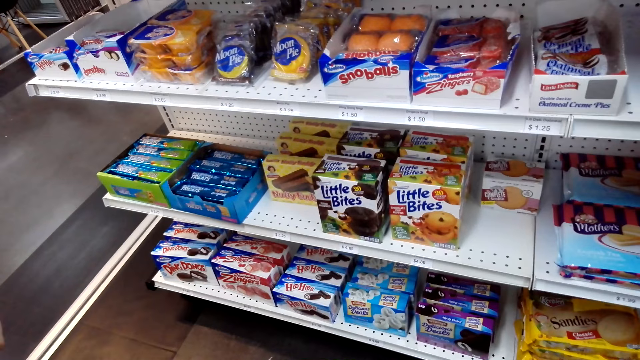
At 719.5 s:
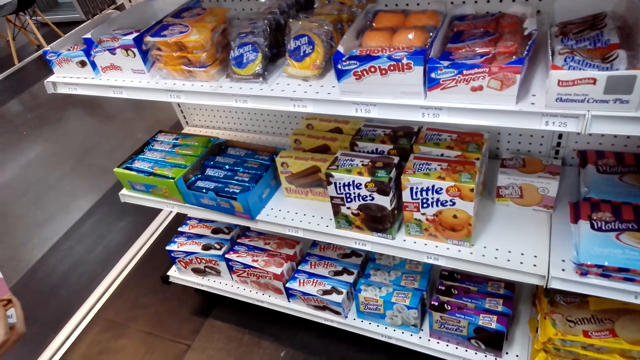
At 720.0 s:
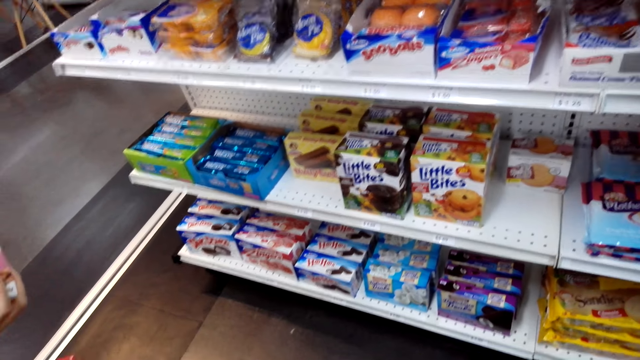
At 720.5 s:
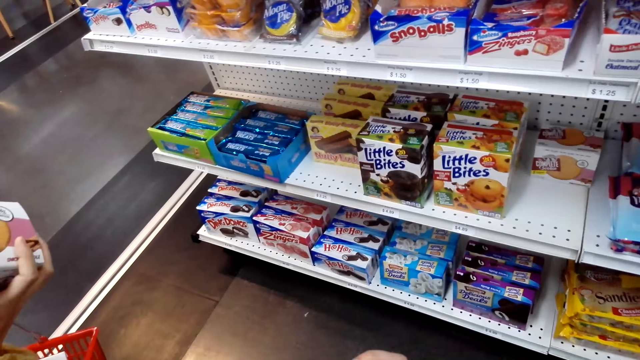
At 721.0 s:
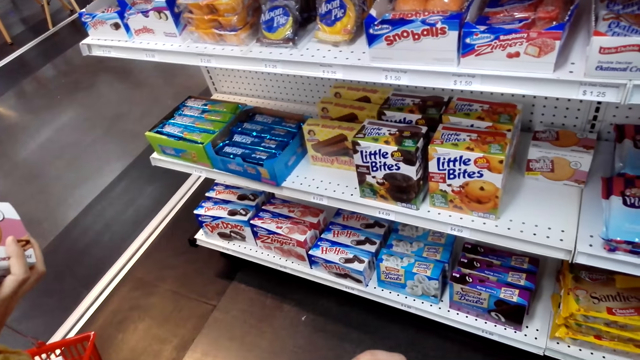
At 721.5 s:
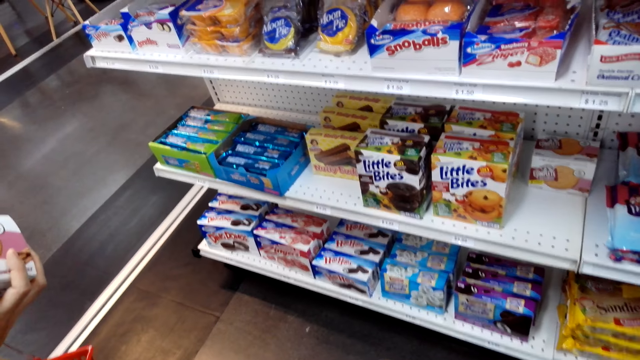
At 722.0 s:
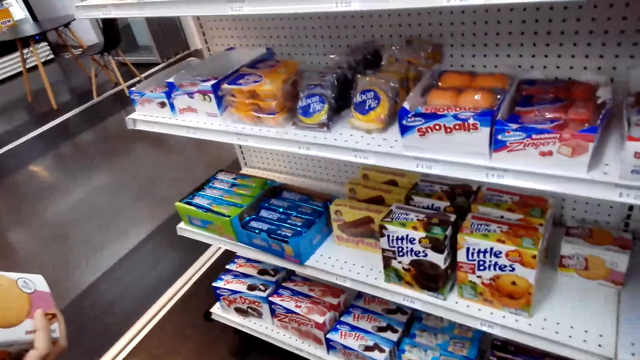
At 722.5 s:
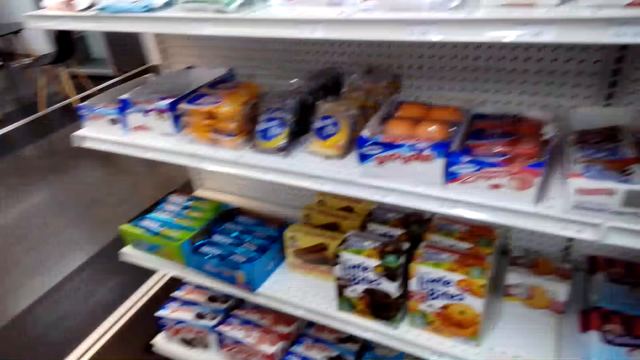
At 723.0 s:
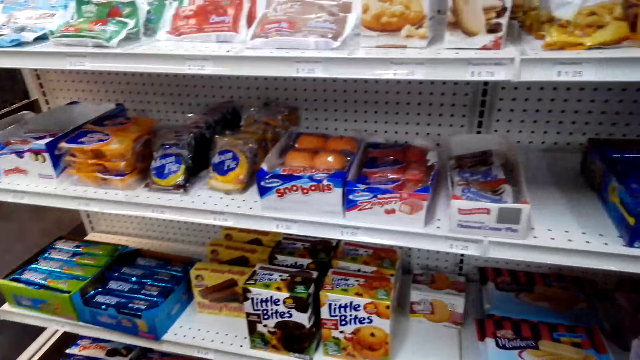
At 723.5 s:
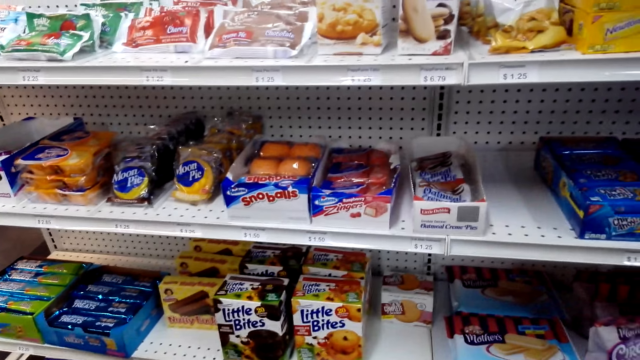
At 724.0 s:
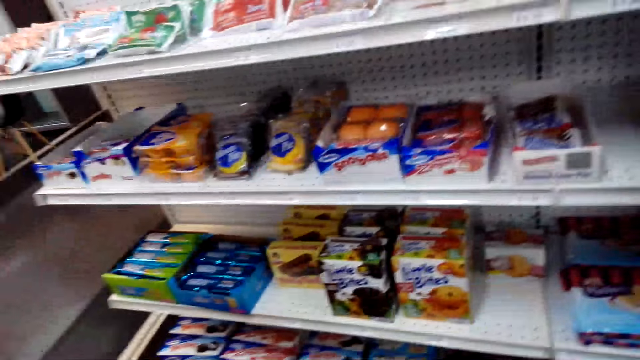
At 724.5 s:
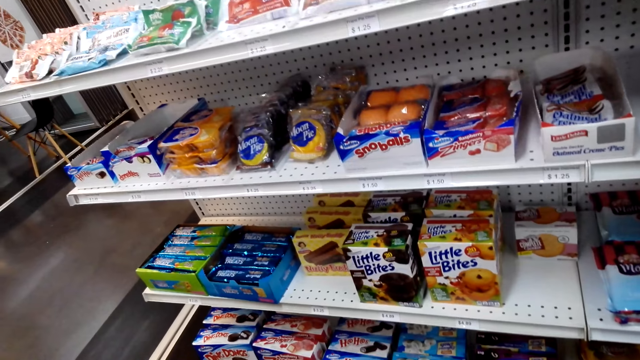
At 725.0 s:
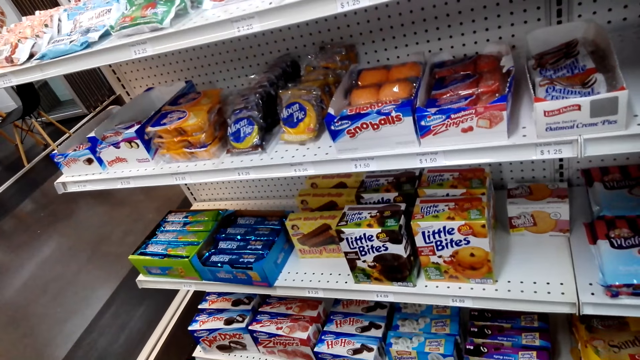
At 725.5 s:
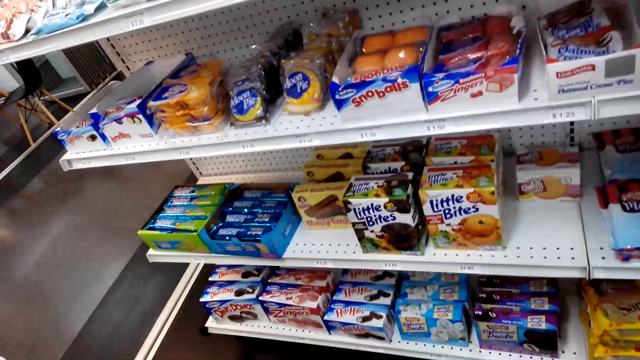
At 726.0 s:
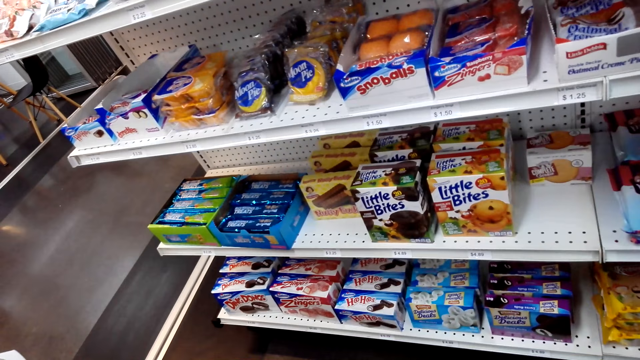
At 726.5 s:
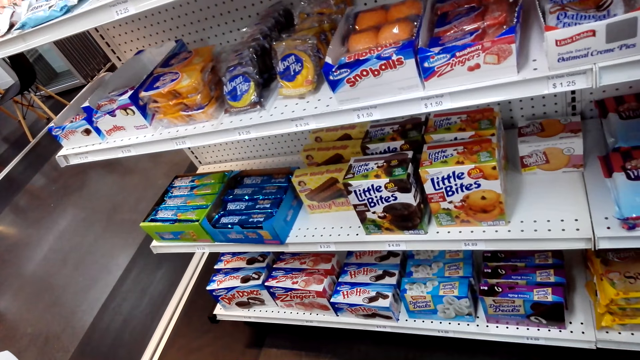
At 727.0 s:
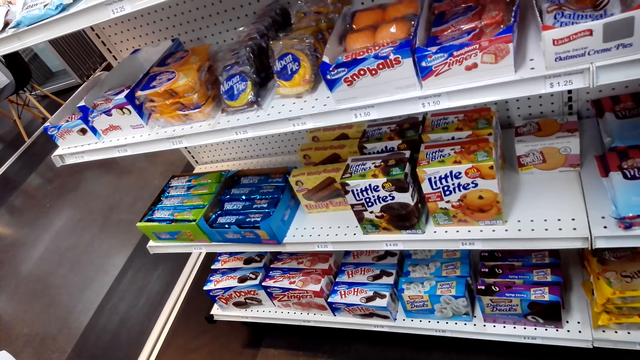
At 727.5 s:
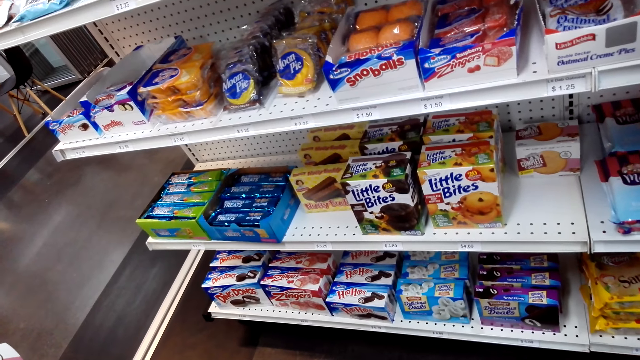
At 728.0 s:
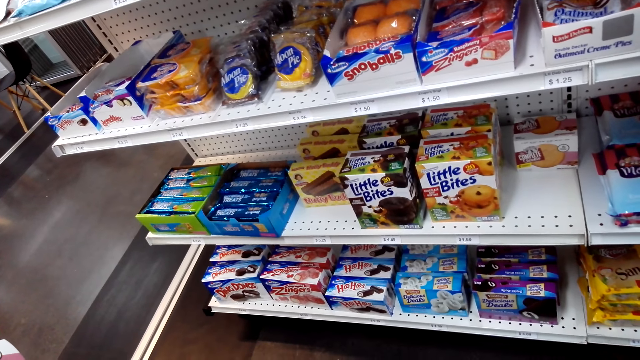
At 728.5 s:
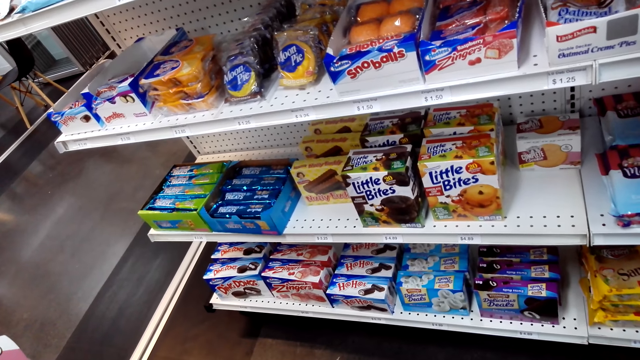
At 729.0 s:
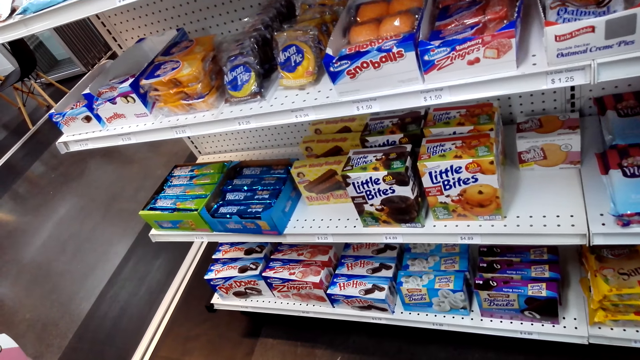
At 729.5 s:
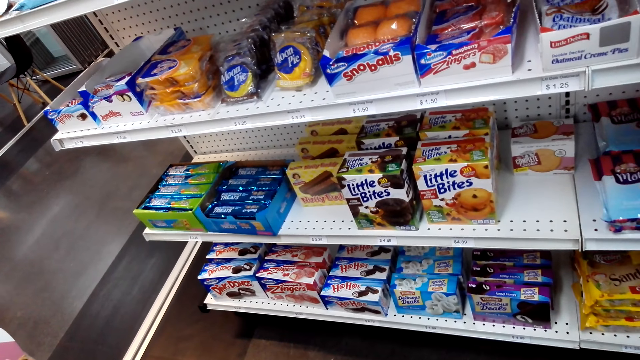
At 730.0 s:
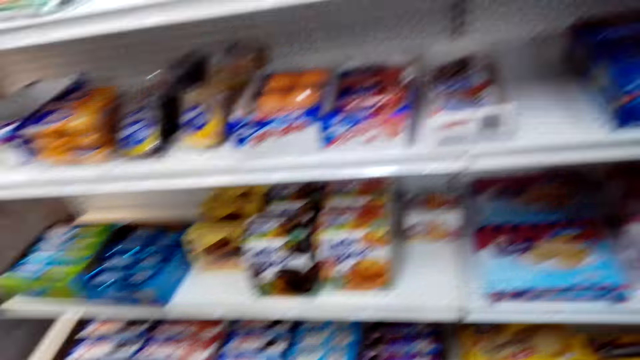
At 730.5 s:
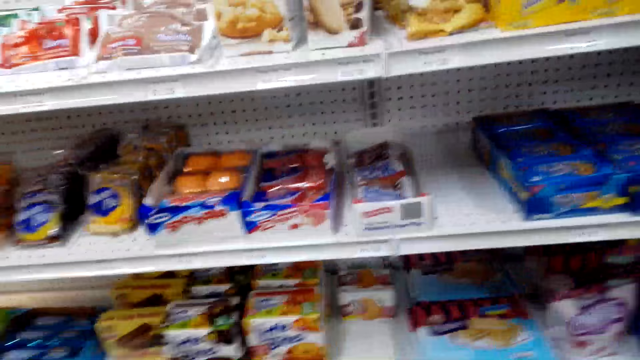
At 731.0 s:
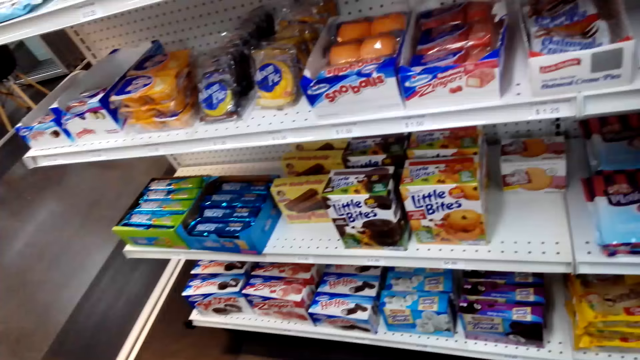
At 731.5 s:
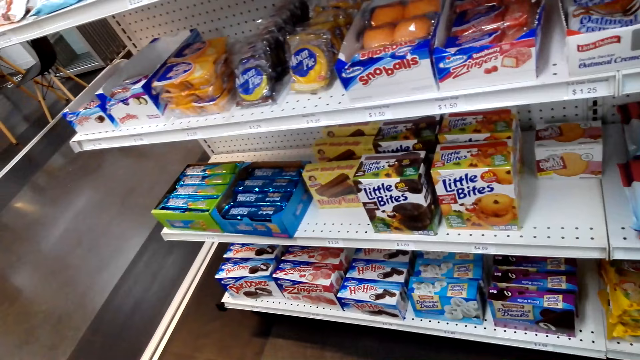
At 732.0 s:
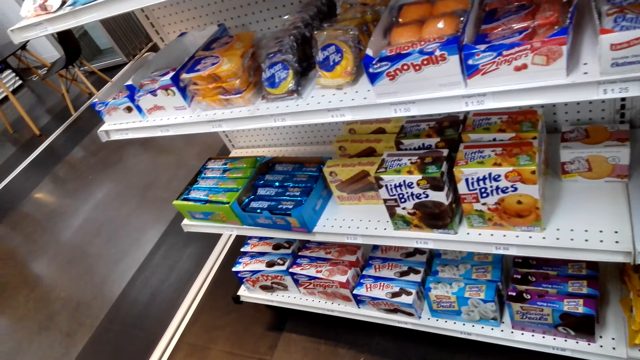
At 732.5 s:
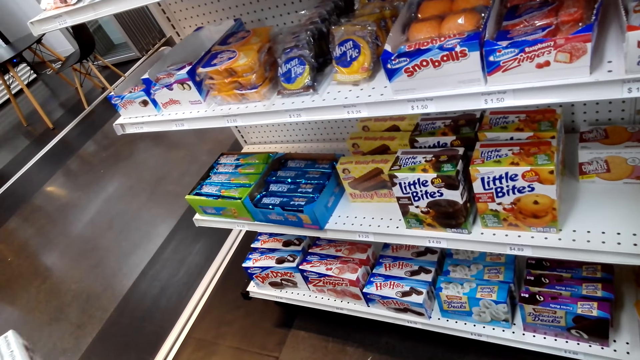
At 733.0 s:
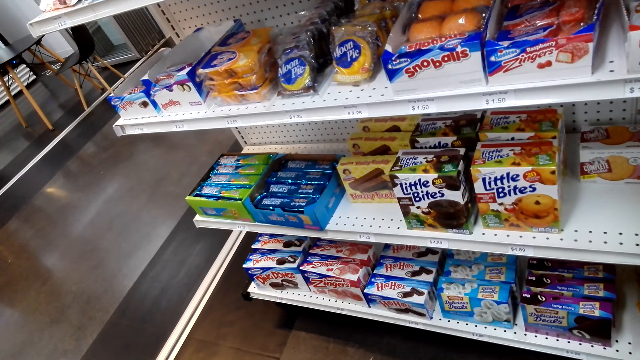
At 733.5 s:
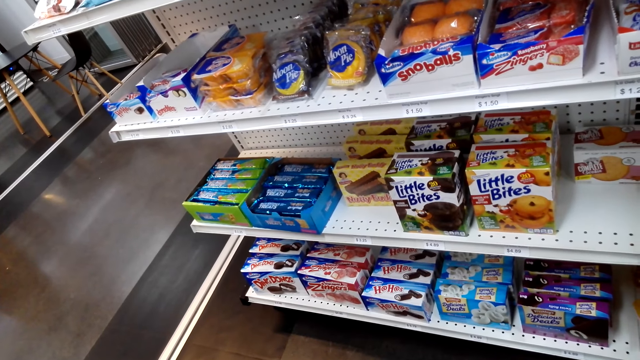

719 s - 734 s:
The camera wearer looks around the shelf. They talk to the lady.

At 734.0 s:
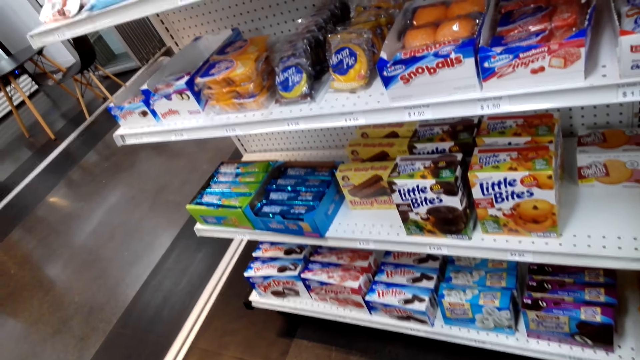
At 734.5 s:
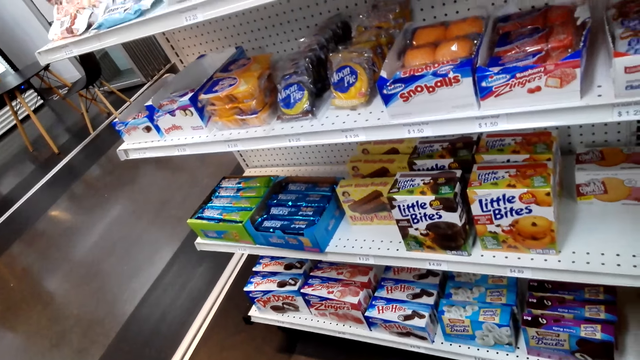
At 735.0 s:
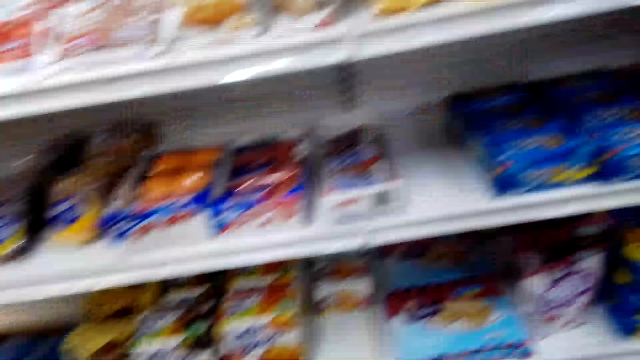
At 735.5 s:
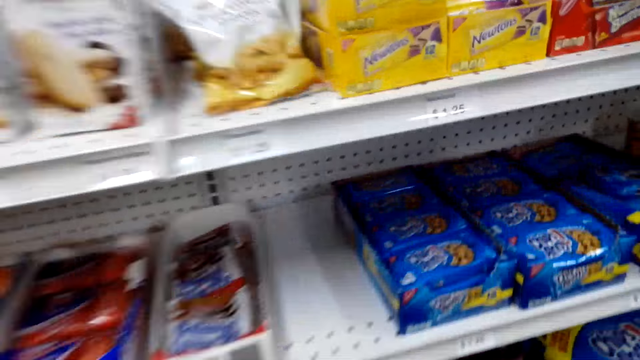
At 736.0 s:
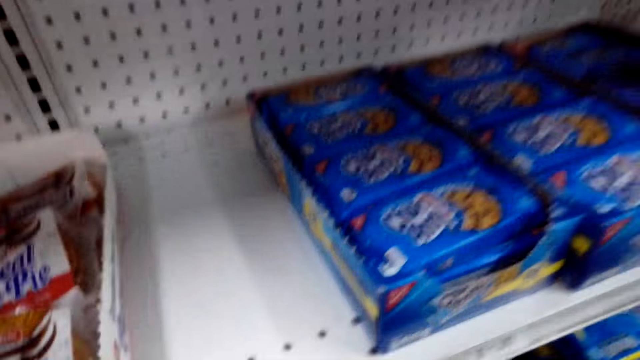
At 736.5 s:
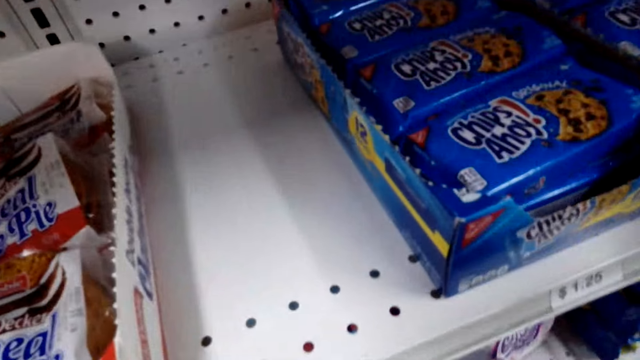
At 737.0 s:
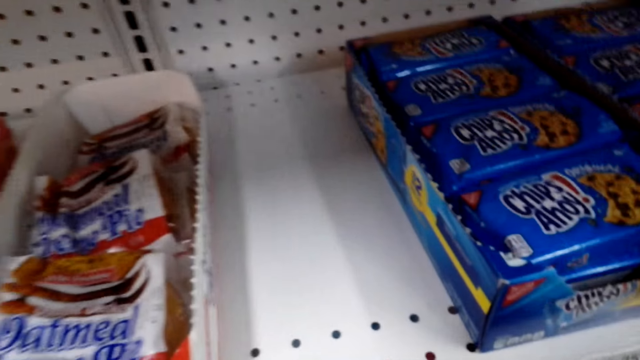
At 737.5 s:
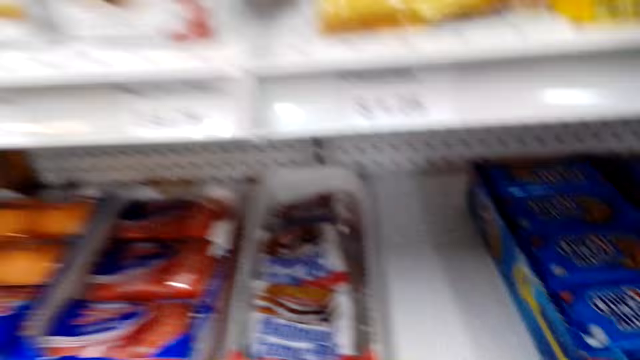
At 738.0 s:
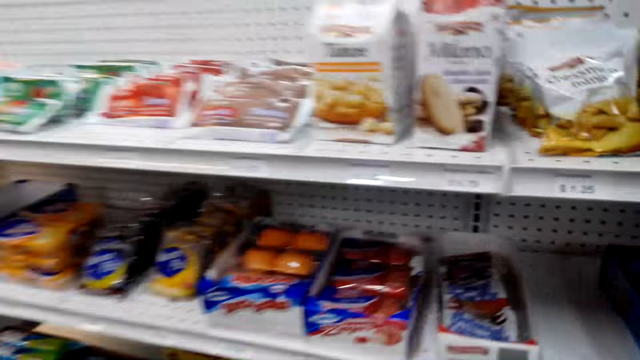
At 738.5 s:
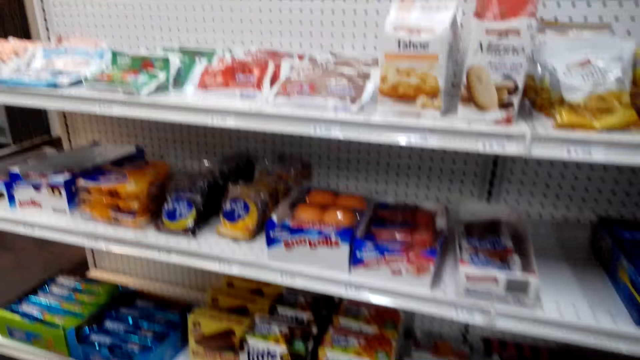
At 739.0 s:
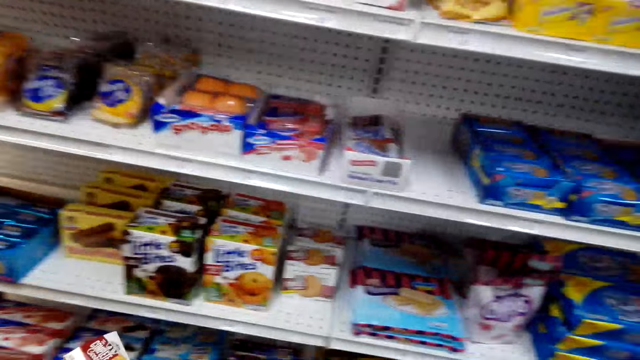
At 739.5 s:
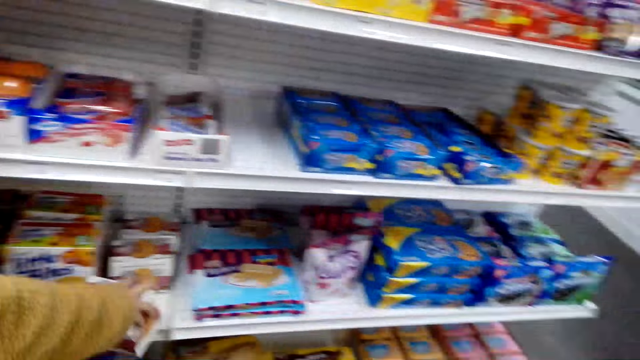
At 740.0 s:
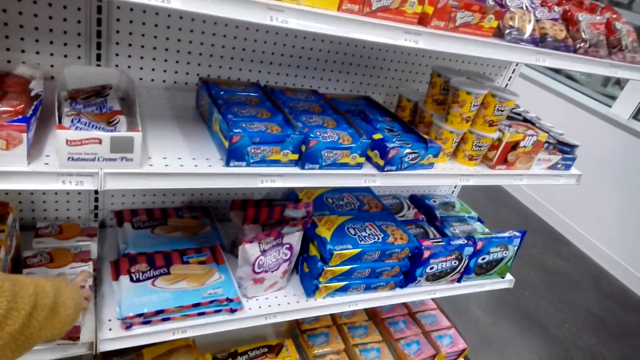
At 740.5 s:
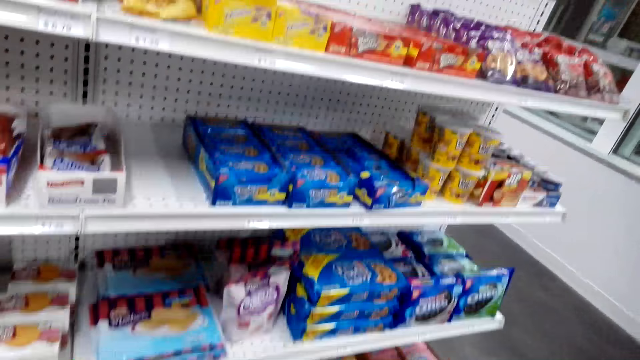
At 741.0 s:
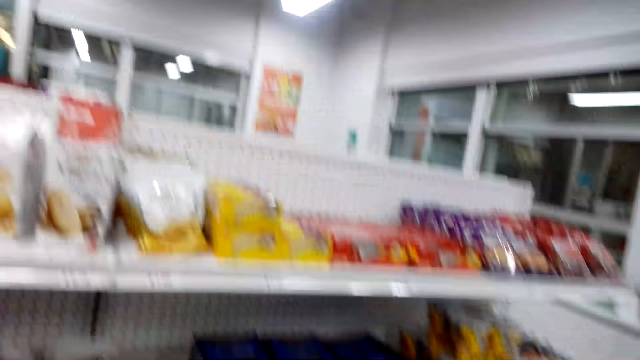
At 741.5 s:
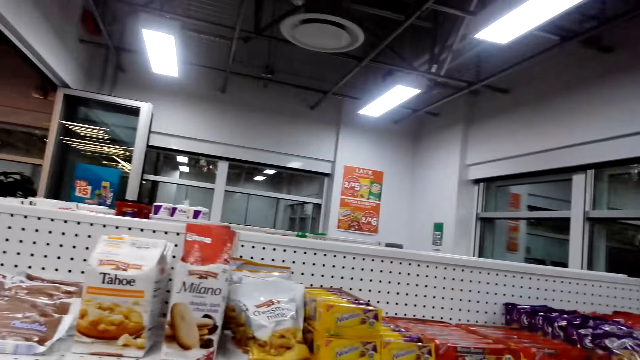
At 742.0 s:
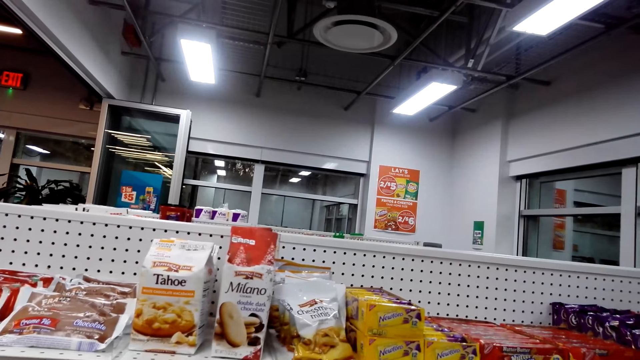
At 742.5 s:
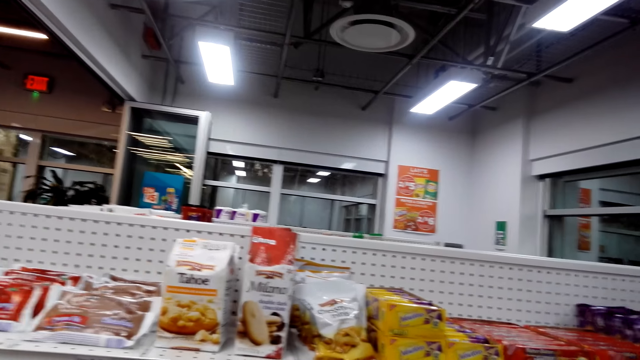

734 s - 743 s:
The camera wearer looks around the shelf. The lady puts the box of biscuits in the shelf.
